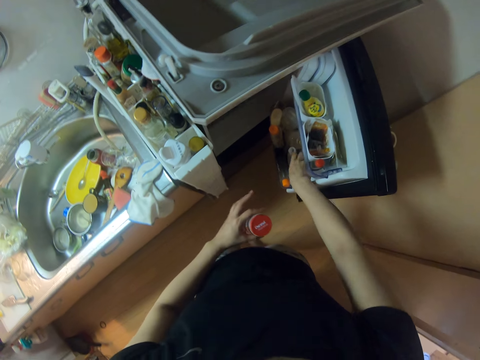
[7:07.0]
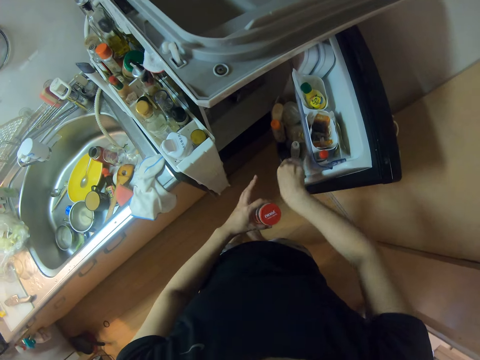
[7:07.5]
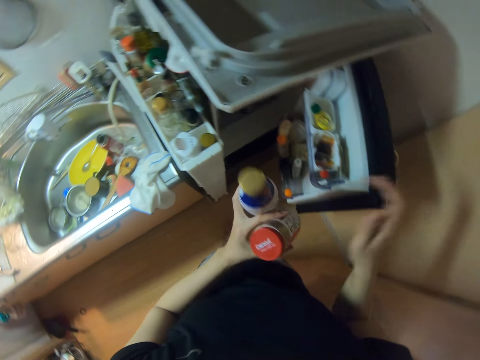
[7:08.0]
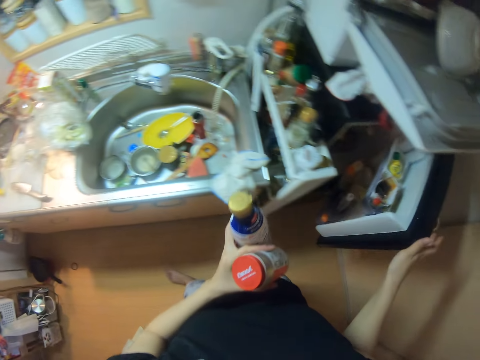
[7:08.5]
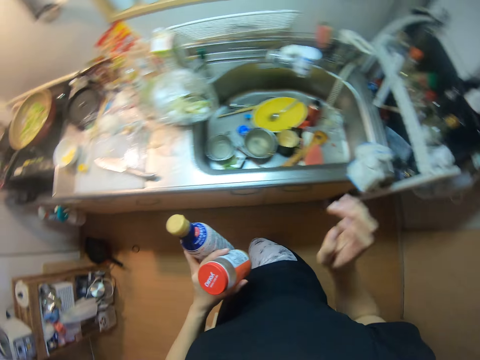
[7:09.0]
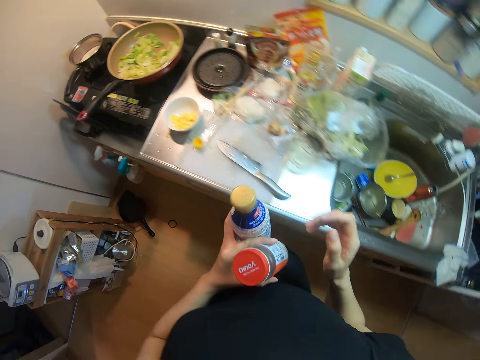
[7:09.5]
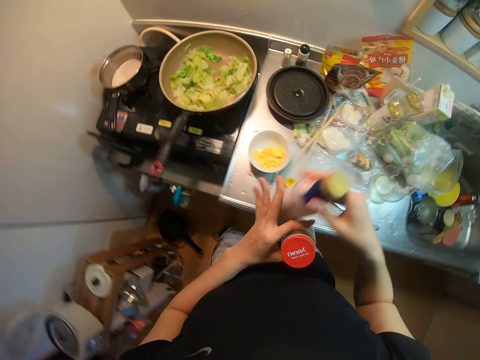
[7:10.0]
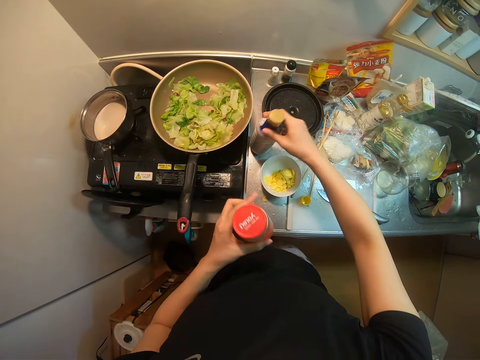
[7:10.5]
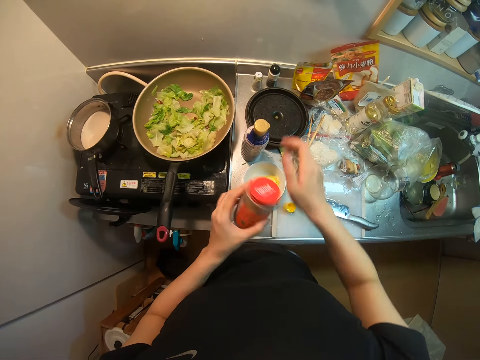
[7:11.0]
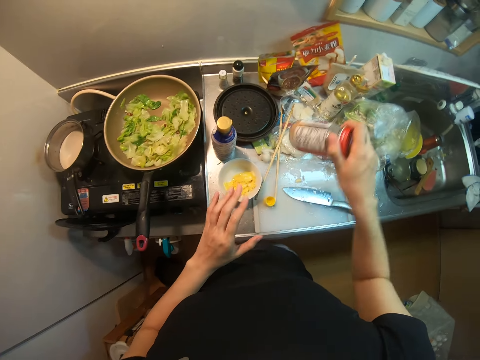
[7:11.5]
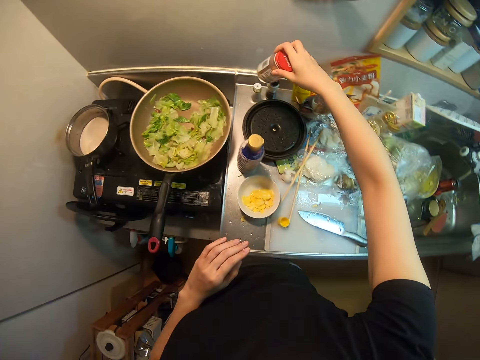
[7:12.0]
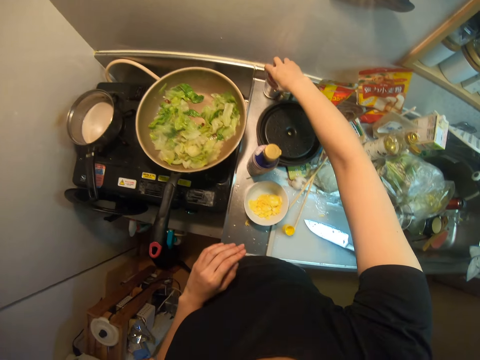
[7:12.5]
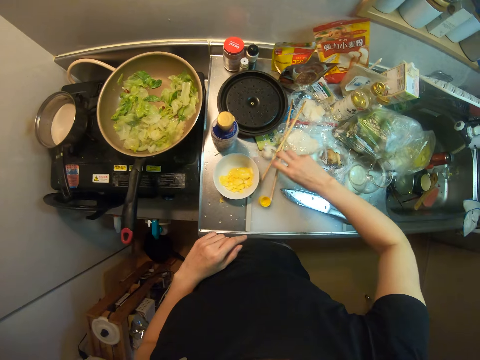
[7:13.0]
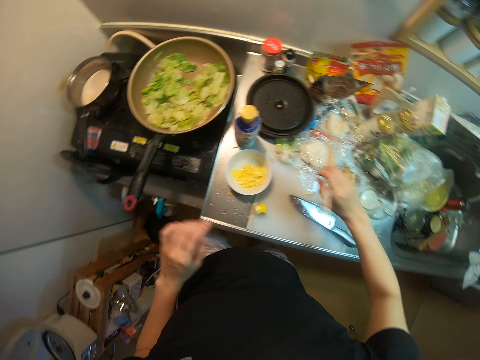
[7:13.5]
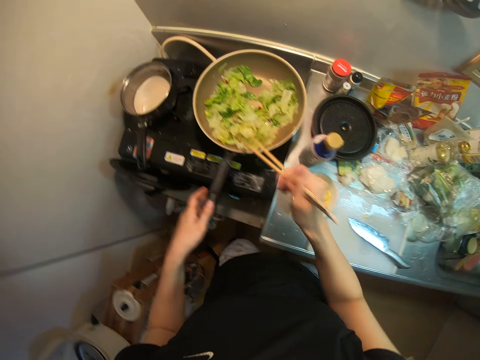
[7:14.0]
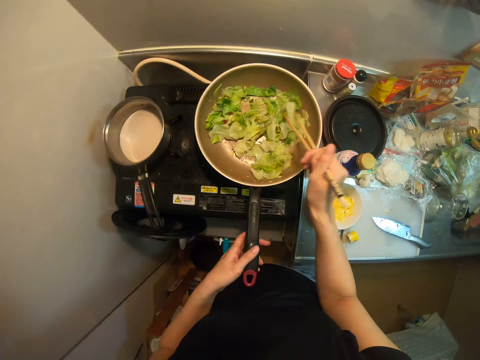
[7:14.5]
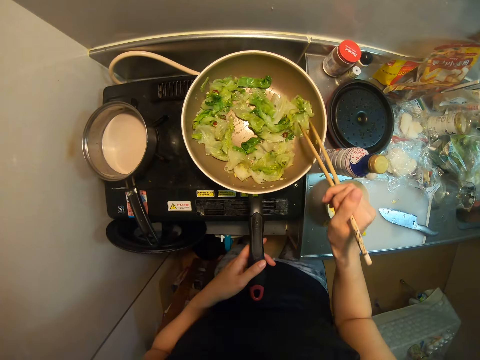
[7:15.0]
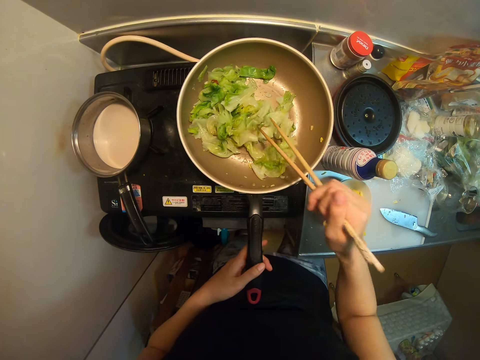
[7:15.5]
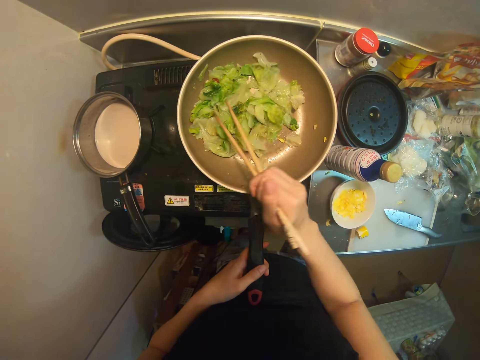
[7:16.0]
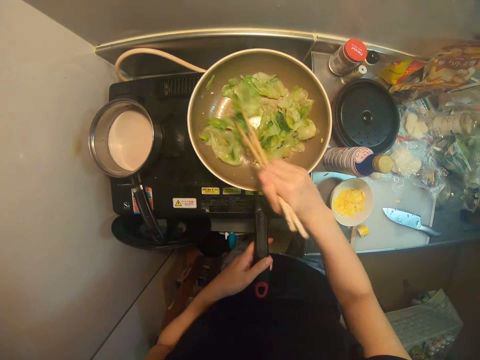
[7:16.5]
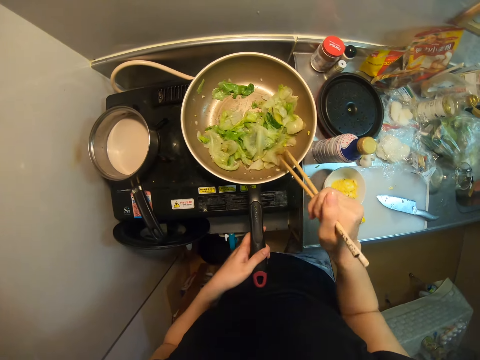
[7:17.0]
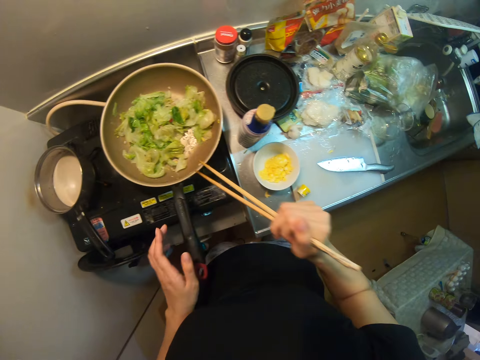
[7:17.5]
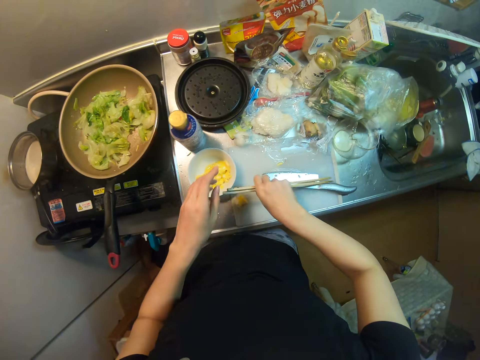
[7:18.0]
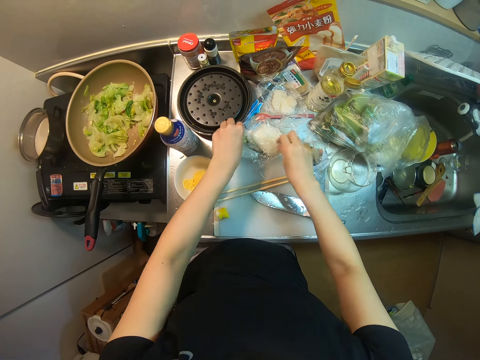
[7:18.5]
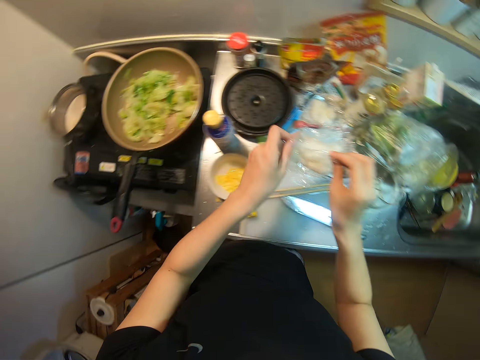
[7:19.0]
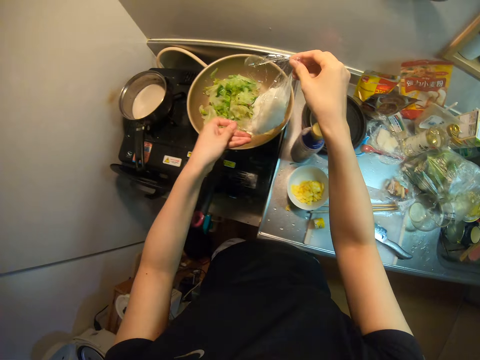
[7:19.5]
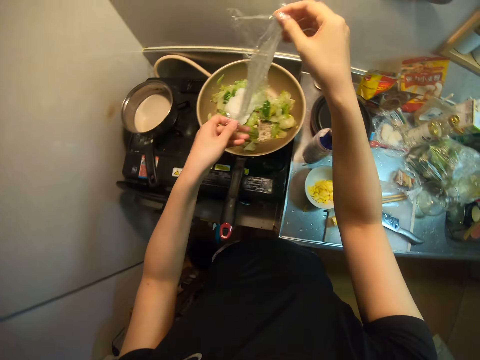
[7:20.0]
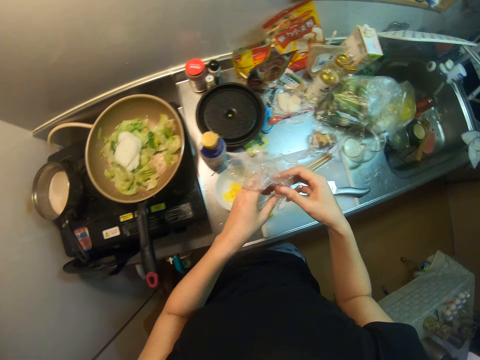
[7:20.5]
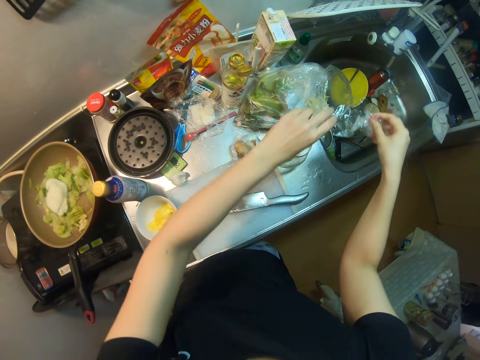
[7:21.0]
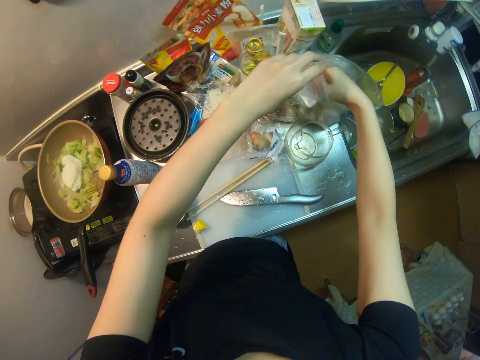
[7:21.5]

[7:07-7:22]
The camera wearer picks a bottle from the refrigerator. They close the refrigerator. They drop the bottle on the sink. They drop the spice on the sink. They pick the chopstick on the cutting board. They stir the veggies in the frying pan with the chopsticks. They drop the chopstick on the cutting board. They pick the rice from the sink. They drop the rice in the frying pan. They drop the nylon in the nylon on the sink.

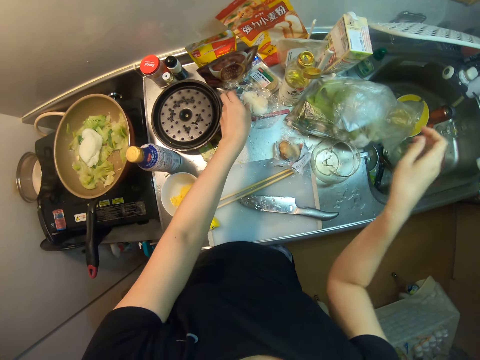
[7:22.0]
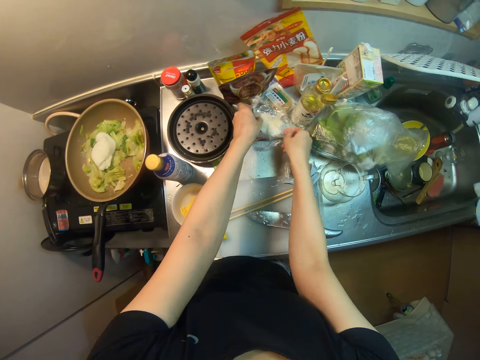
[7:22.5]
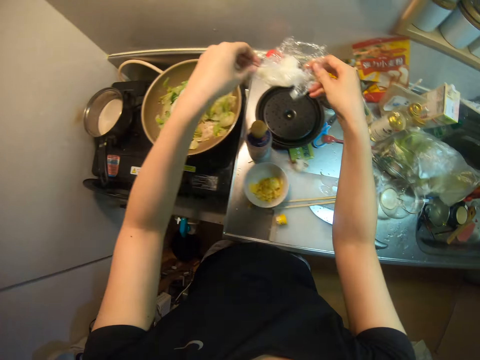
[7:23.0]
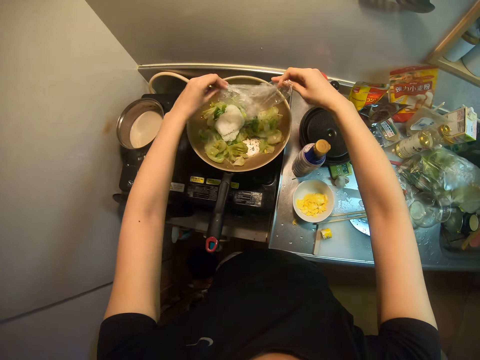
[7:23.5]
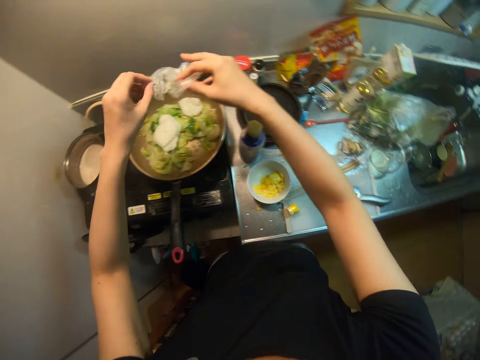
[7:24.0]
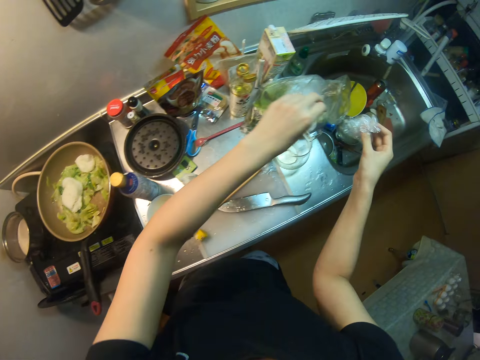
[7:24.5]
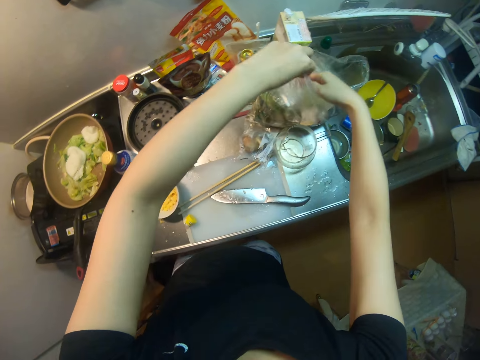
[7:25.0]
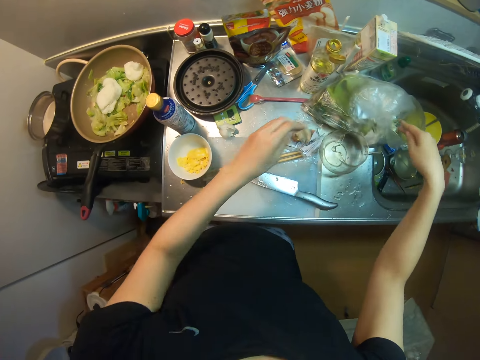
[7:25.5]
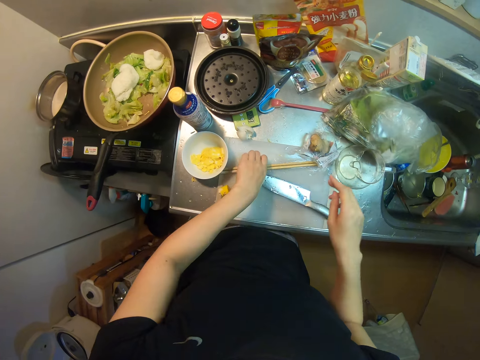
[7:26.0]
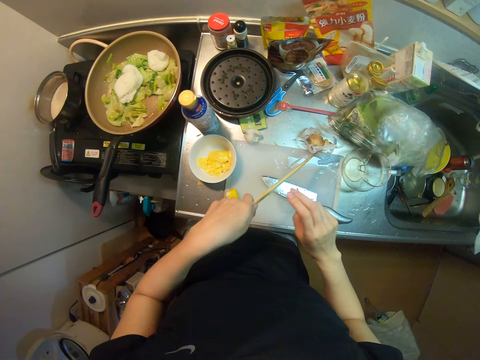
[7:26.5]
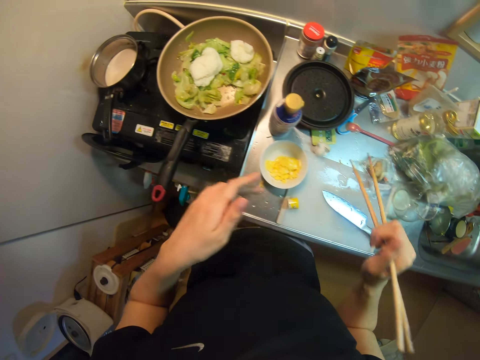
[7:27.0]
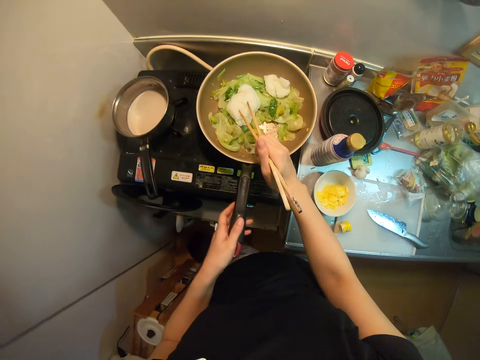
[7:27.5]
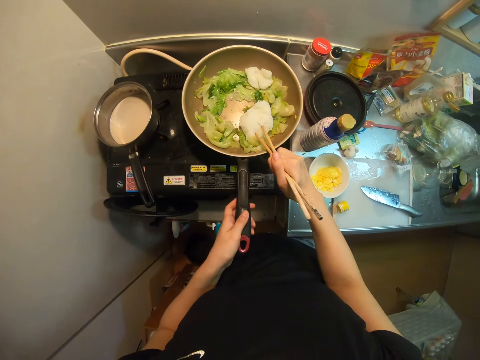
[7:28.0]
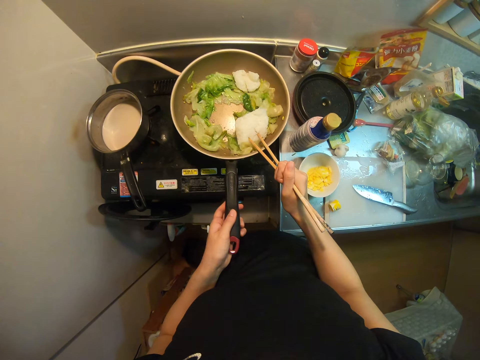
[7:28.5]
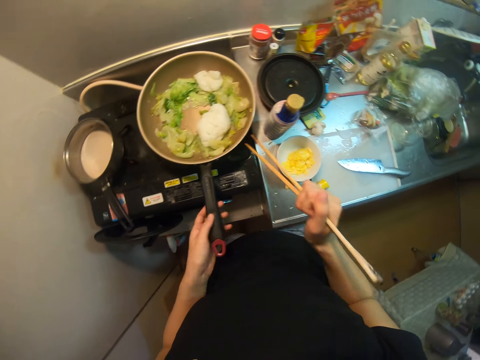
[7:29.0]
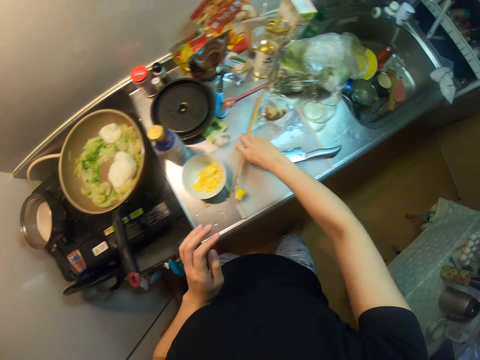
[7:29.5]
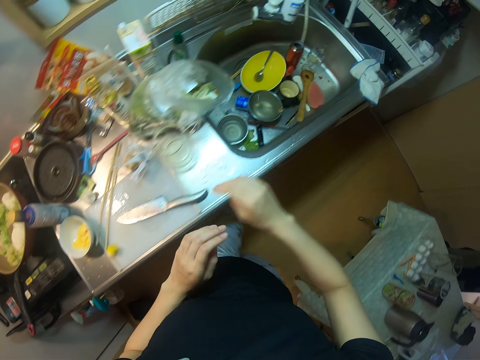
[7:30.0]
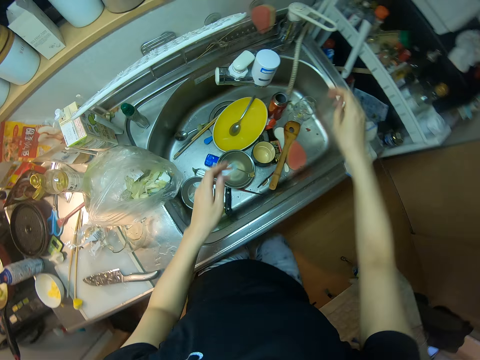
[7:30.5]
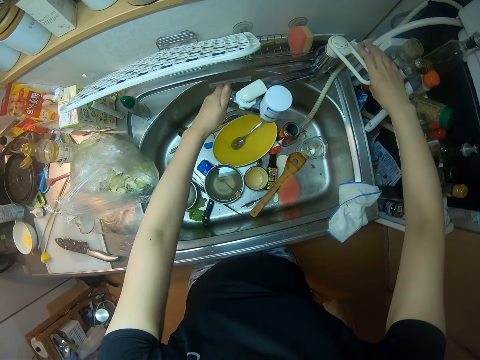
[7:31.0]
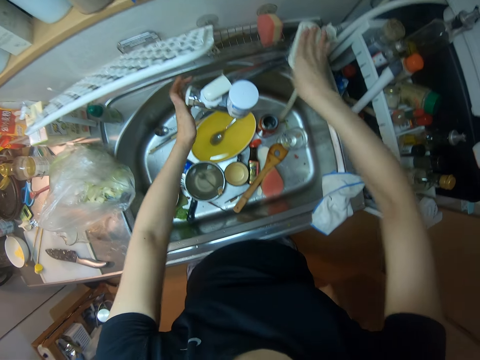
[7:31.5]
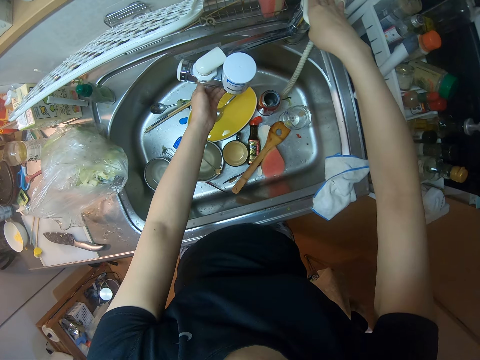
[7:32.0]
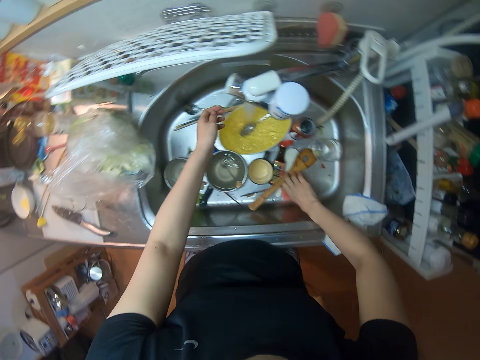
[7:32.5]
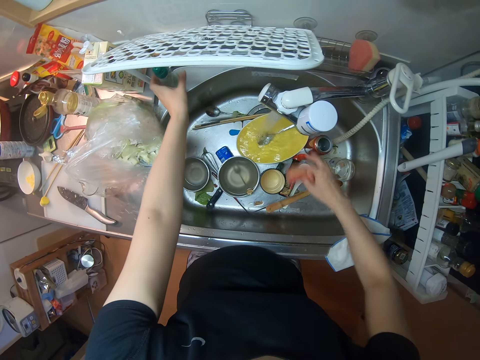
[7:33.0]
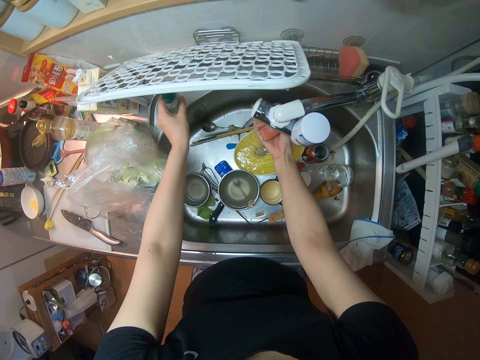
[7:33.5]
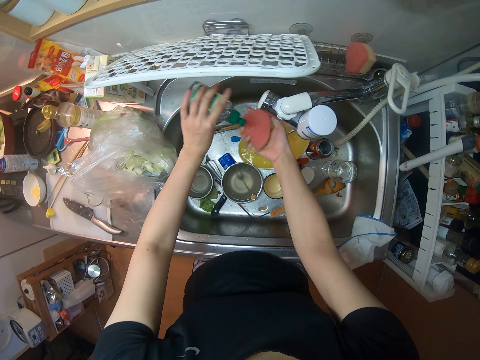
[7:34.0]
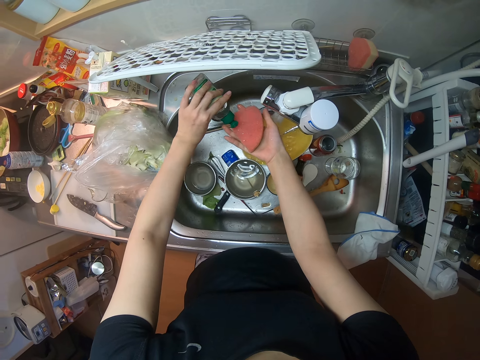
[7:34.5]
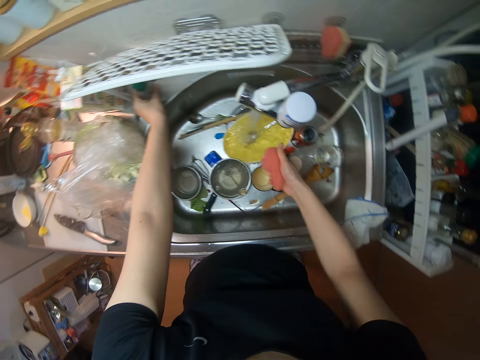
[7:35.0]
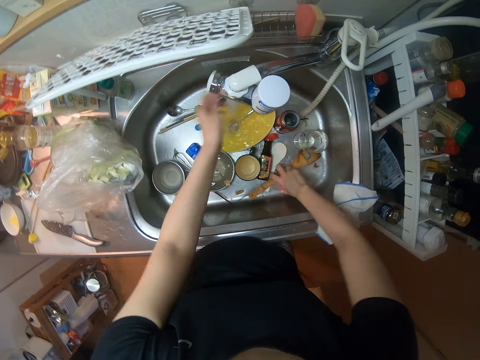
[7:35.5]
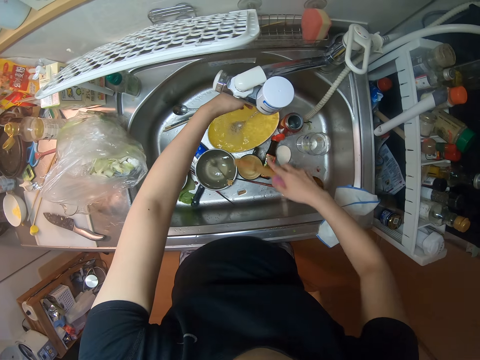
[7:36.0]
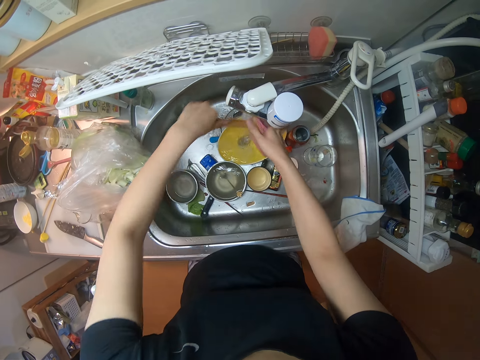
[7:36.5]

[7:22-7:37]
The camera wearer picks the other rice from the sink. They drop the paper in the dustbin. They drop the rice in the frying pan. They drop the nylon in the nylon on the sink. They pick the chopstick on the cutting board. They stir the mixture. They dip the chopstick in the rice in the frying pan. They drop the chopstick on the cutting board. They turn off the kitchen faucet. They open the sink. They pick a sponge in the sink. They pick a soap container on the sink. They squeeze soap on the sponge. They pick a wooden spoon in the sink. They pick the soap.
